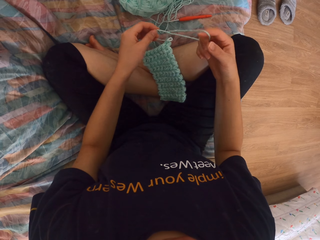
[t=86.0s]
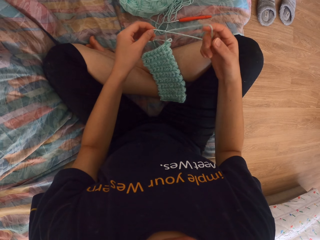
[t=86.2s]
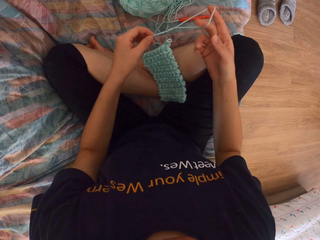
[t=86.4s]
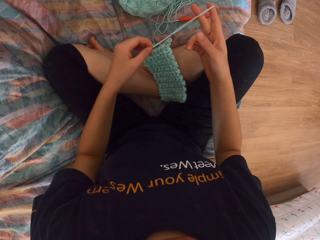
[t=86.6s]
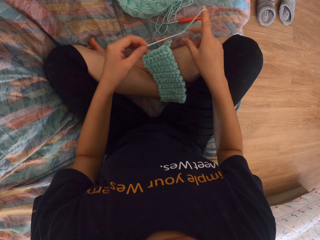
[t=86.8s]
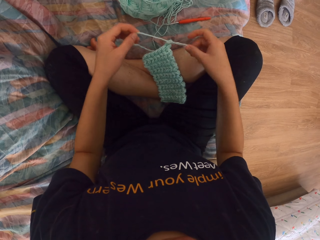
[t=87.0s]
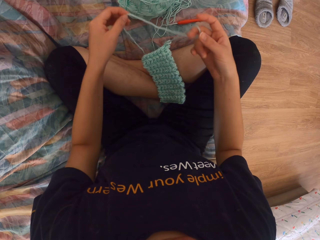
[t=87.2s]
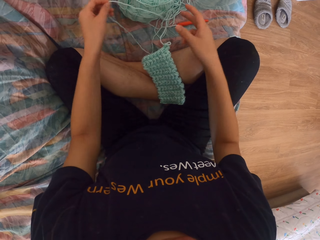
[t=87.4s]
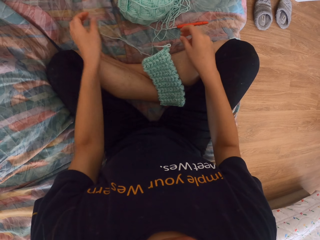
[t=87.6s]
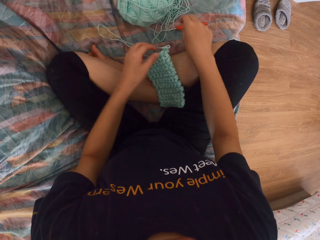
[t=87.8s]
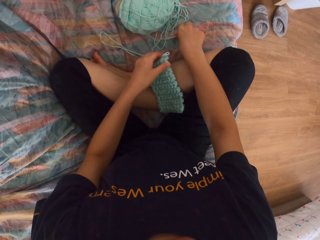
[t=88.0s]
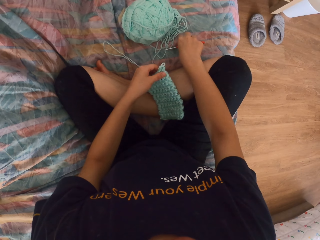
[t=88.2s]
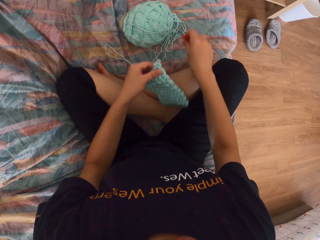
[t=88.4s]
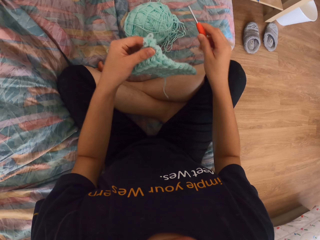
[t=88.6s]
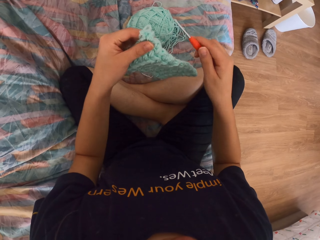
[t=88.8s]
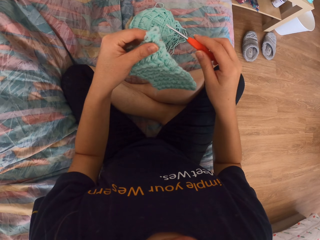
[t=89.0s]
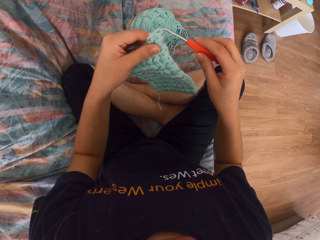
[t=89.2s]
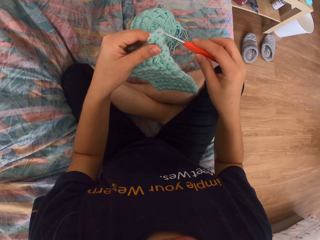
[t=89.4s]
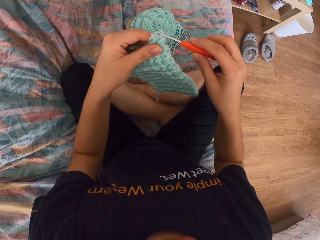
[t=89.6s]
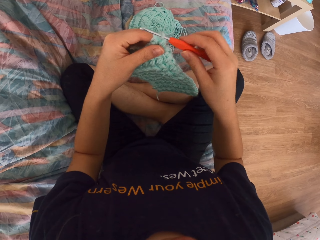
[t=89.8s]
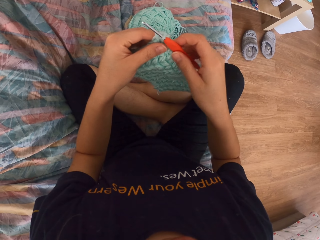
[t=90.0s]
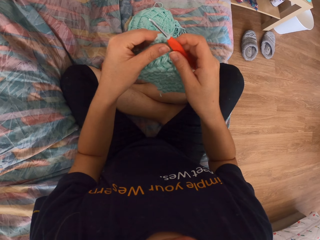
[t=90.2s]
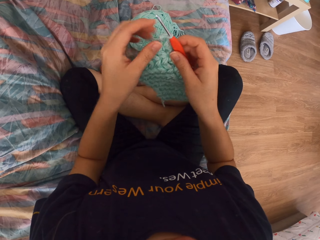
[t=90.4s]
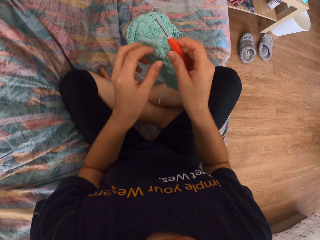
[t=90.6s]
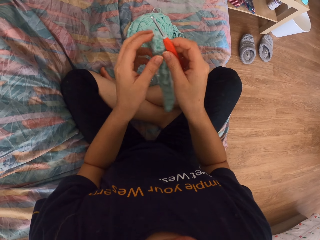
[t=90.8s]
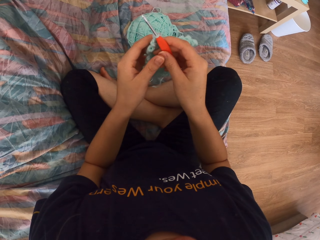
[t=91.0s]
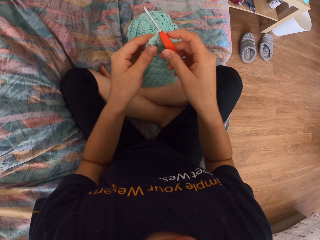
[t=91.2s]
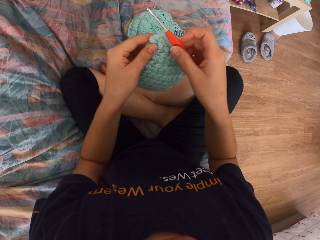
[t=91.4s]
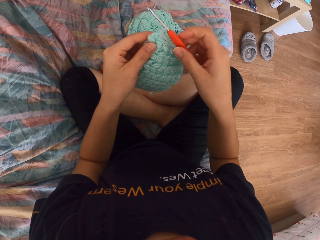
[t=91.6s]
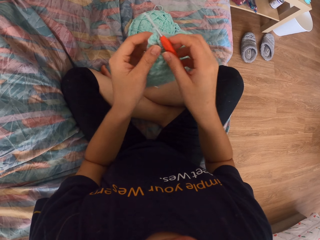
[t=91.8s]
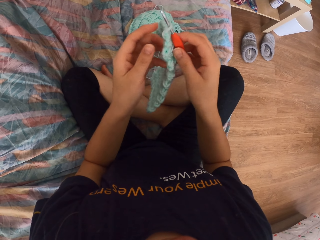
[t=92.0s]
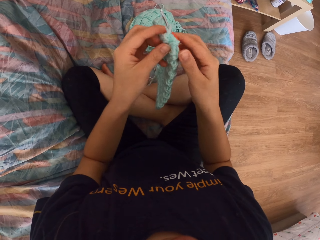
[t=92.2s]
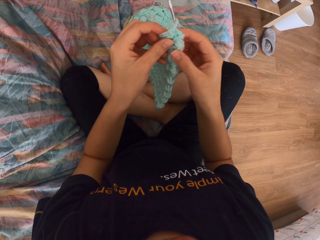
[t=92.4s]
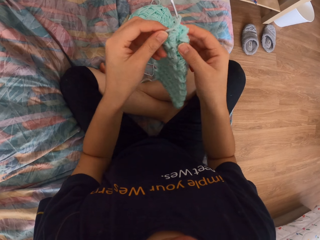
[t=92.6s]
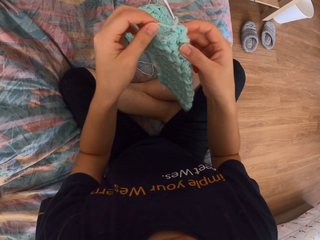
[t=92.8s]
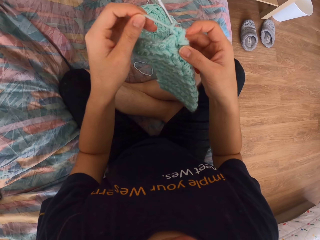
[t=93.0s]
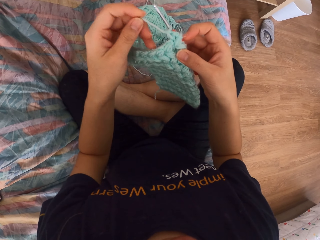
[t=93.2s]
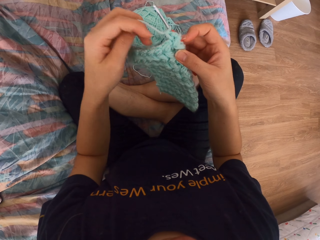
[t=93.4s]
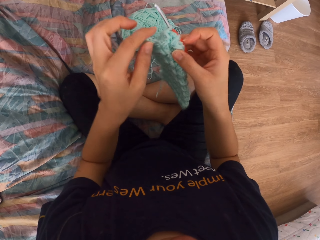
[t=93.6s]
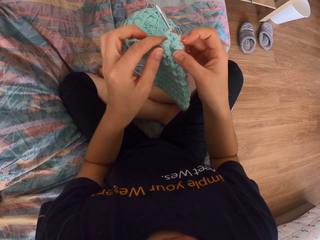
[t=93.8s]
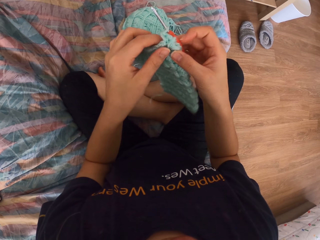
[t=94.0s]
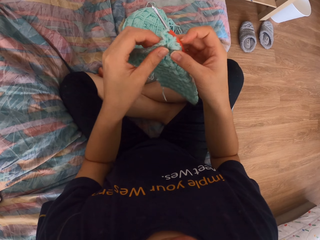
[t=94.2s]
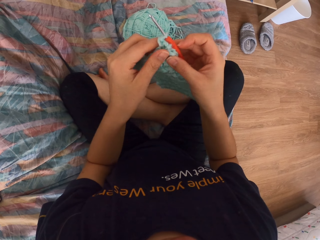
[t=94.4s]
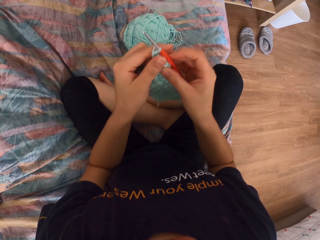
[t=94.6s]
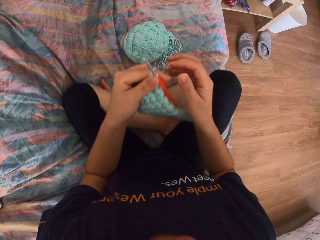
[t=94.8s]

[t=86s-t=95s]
The camera wearer picks up the knitting crochet. They pick up the fabric. They knit with the crochet and thread. They turn the fabric.

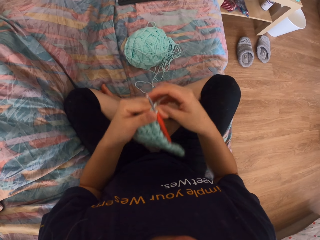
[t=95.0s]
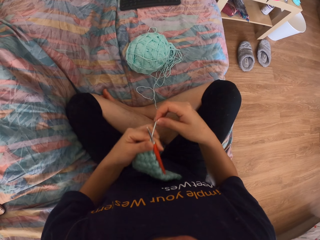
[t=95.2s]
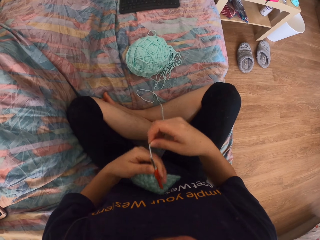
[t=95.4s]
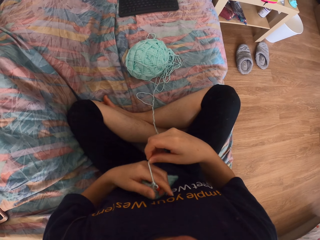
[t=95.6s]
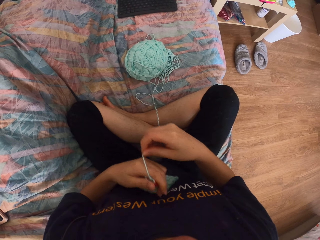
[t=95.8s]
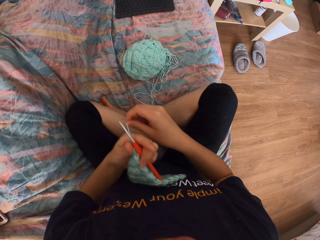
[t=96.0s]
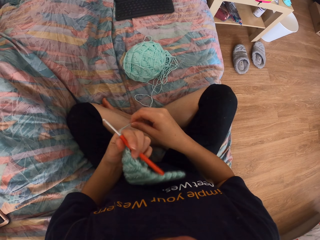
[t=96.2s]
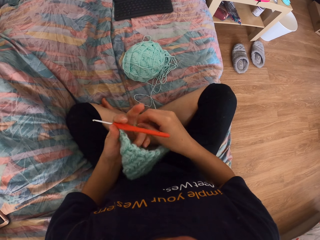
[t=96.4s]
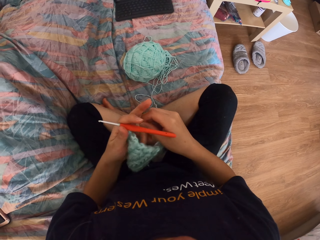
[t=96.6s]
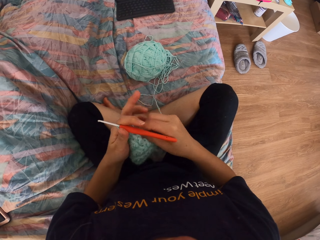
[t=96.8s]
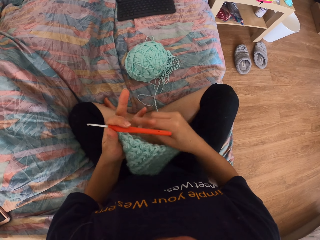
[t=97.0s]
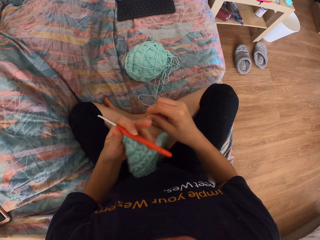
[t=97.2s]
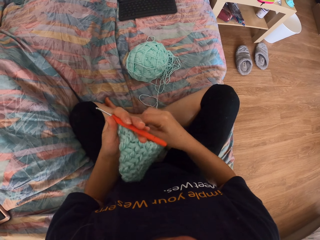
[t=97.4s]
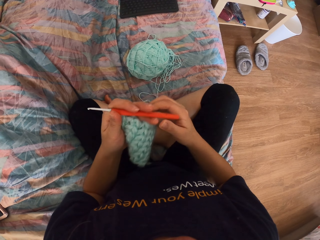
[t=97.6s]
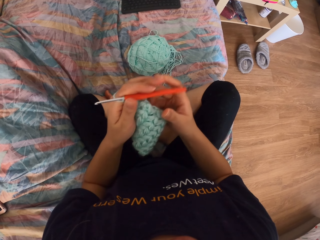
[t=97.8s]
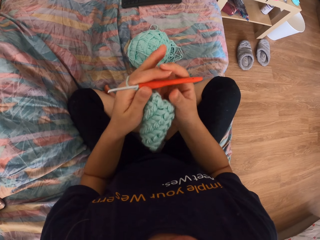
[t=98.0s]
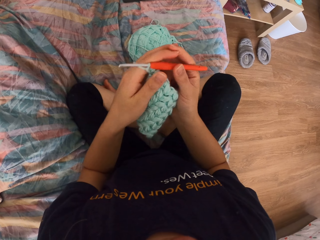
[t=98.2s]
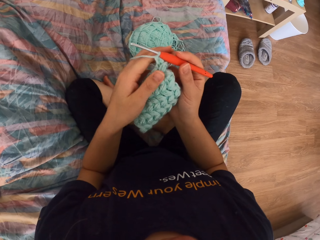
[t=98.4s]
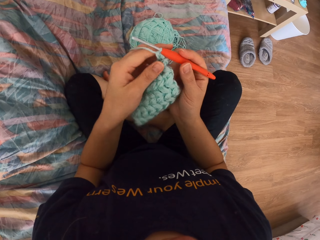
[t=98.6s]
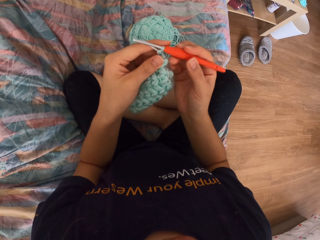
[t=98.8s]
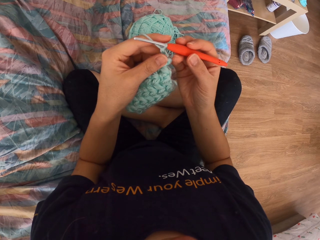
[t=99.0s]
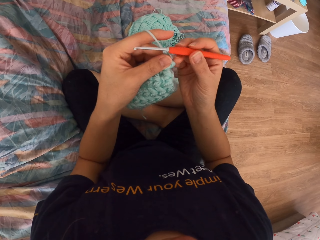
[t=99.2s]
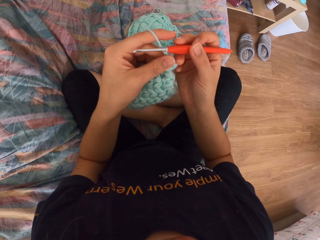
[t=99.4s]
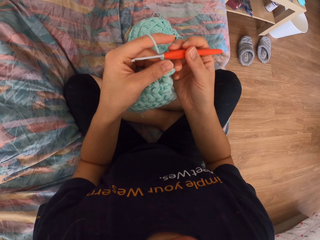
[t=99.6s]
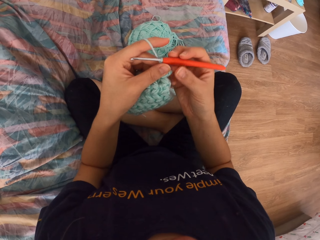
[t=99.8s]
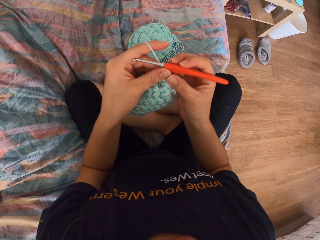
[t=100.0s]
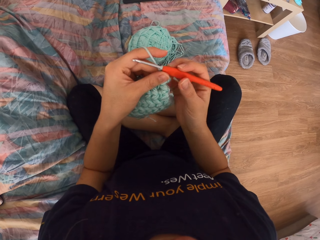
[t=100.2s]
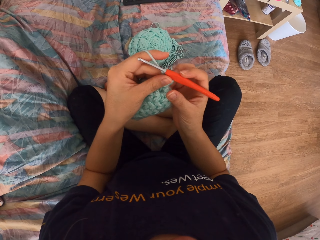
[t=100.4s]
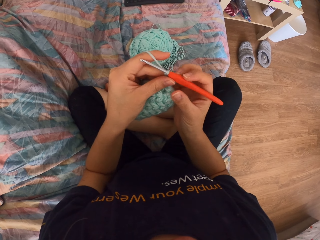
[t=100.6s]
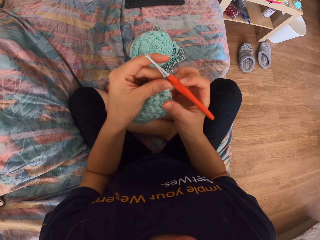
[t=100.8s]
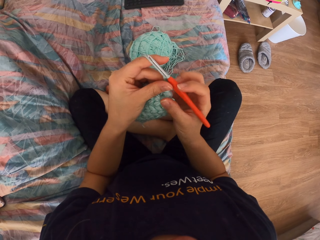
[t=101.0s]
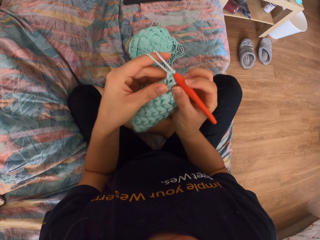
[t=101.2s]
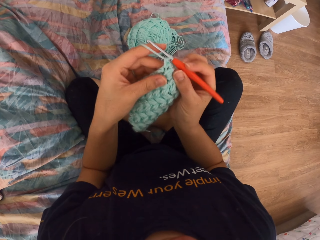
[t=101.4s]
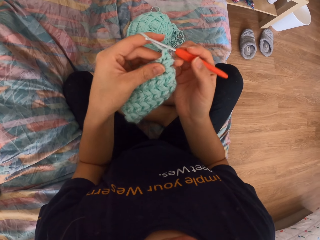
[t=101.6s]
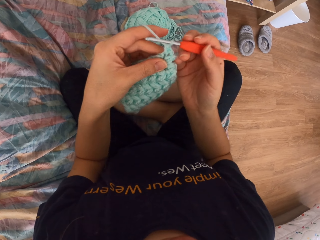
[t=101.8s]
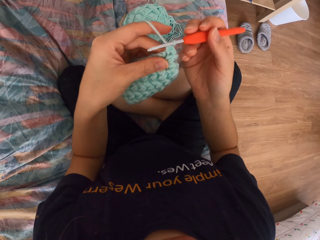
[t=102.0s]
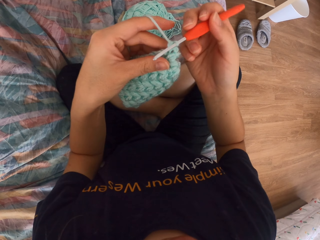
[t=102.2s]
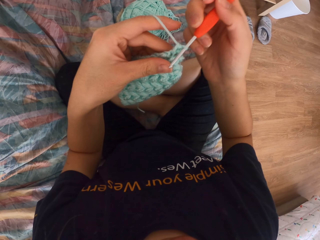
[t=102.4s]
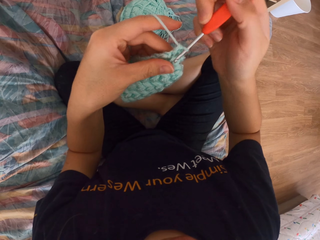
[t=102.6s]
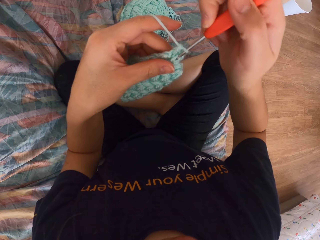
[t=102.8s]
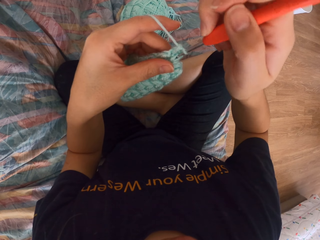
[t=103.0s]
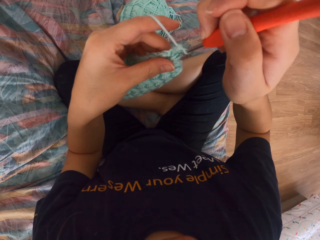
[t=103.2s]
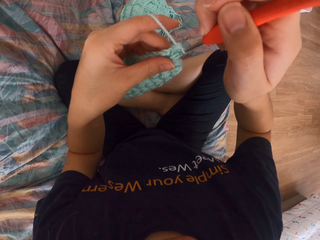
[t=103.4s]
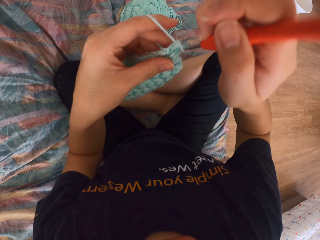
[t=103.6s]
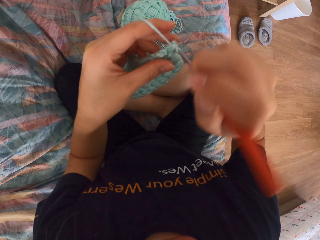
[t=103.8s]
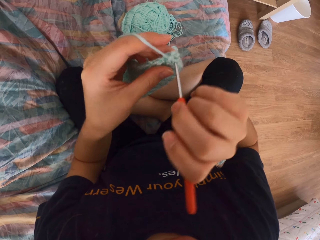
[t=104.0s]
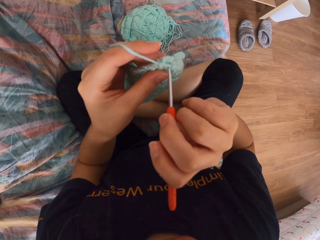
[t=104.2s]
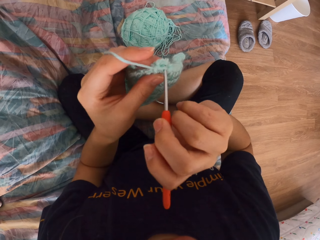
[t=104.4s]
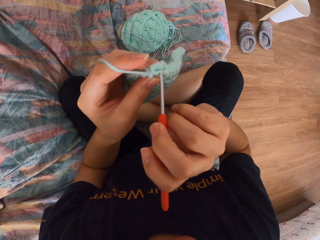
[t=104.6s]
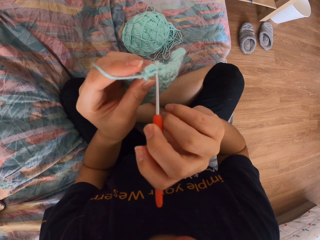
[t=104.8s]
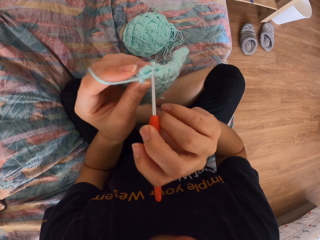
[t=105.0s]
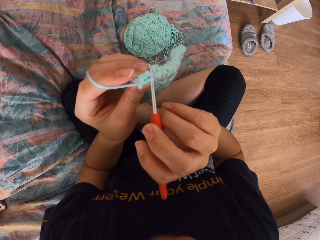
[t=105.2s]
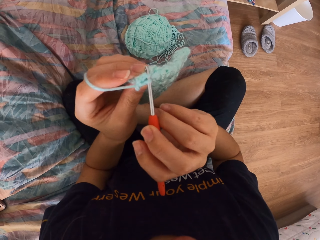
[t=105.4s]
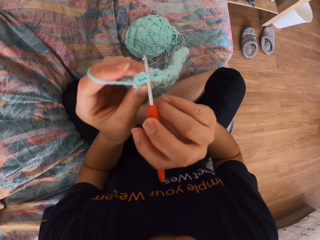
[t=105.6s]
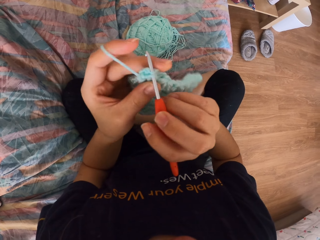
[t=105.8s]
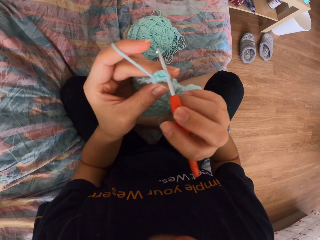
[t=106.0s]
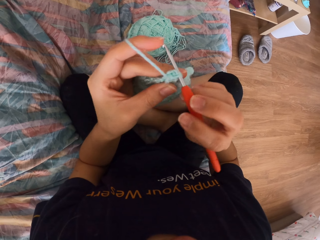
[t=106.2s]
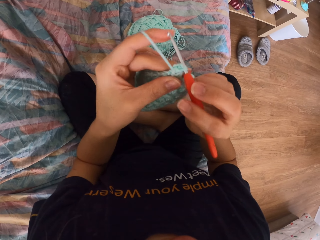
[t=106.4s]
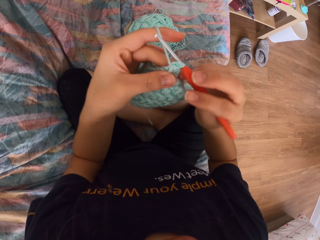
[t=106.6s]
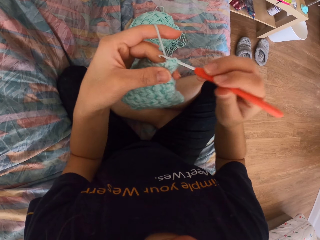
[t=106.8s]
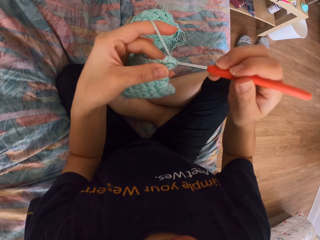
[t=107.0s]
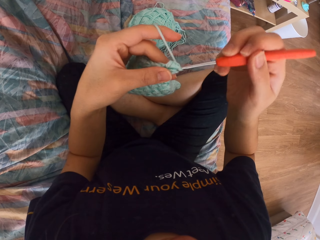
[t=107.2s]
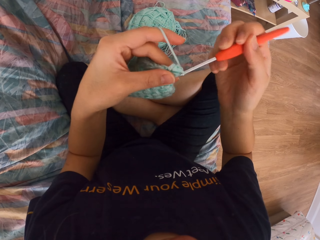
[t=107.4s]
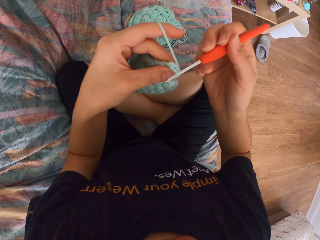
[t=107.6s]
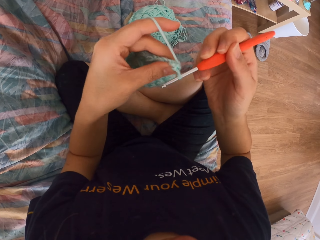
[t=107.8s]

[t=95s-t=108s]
The camera wearer rolls the wool. They knit a fabric.
